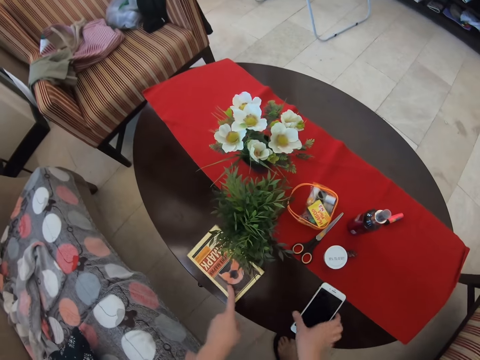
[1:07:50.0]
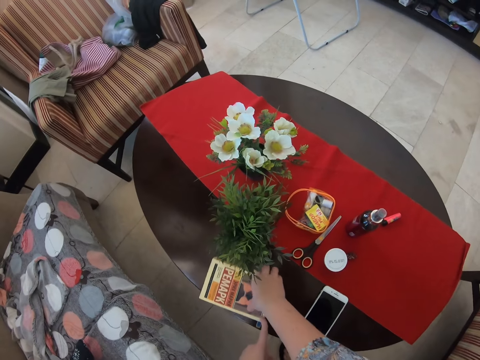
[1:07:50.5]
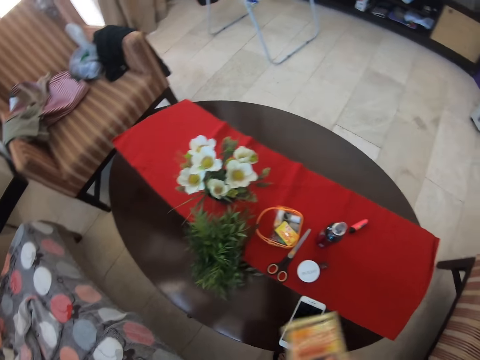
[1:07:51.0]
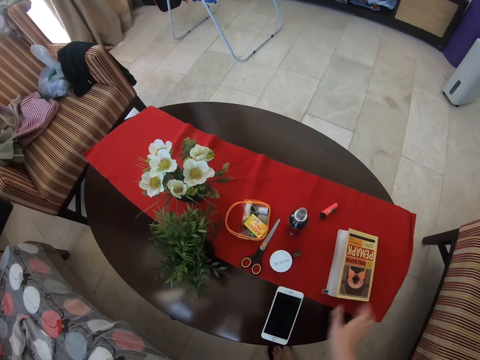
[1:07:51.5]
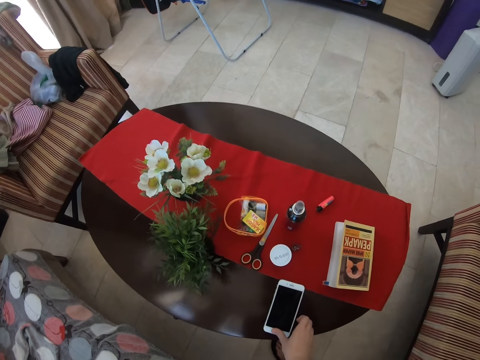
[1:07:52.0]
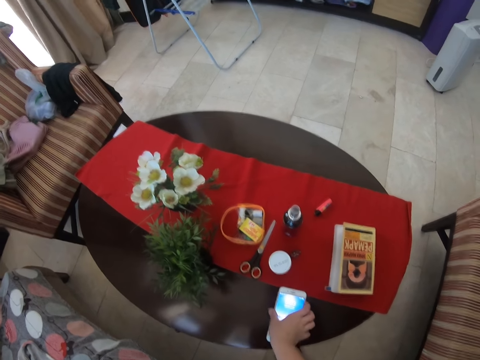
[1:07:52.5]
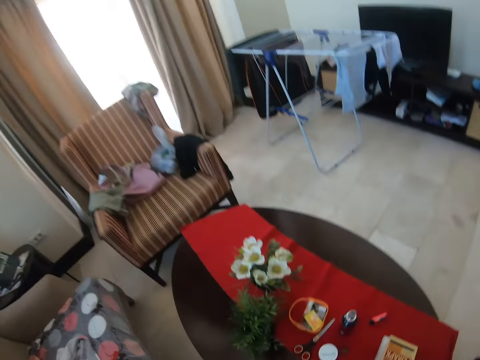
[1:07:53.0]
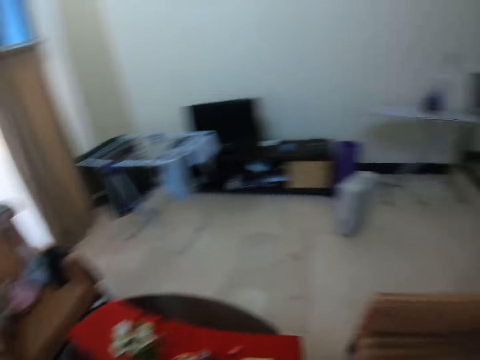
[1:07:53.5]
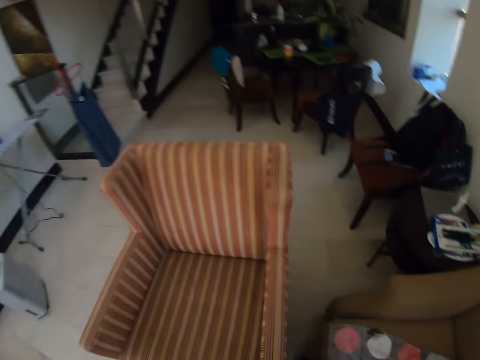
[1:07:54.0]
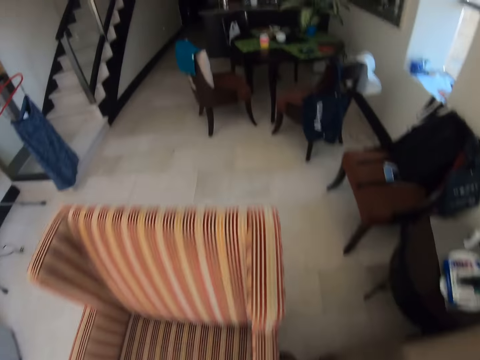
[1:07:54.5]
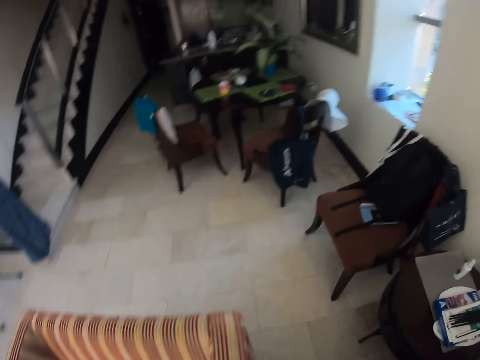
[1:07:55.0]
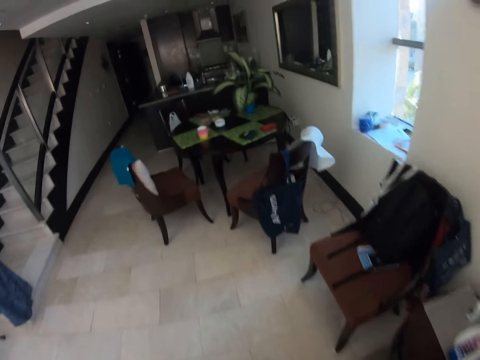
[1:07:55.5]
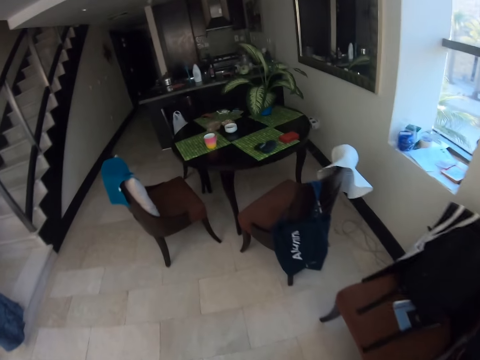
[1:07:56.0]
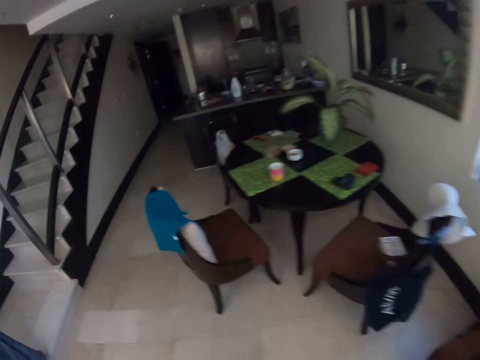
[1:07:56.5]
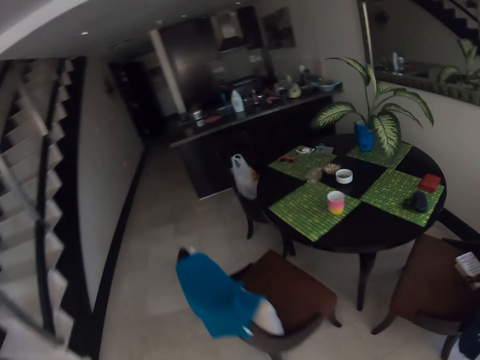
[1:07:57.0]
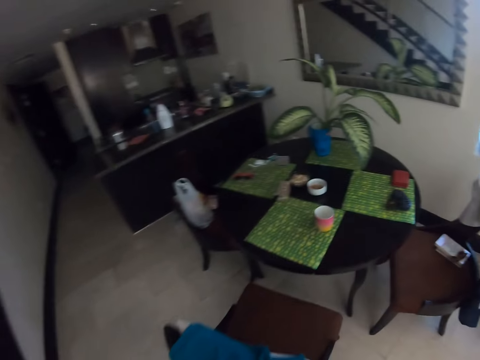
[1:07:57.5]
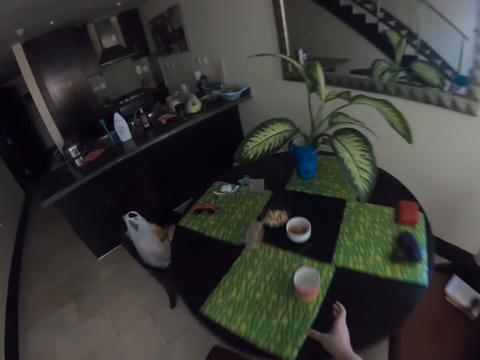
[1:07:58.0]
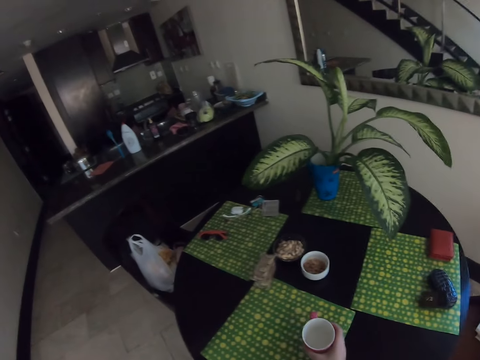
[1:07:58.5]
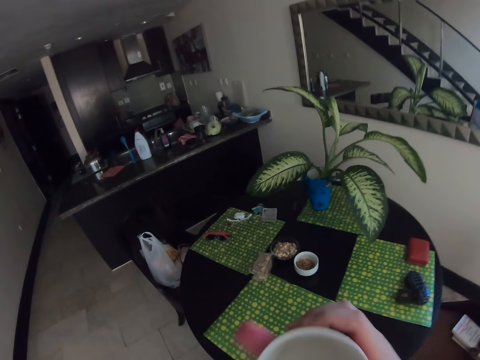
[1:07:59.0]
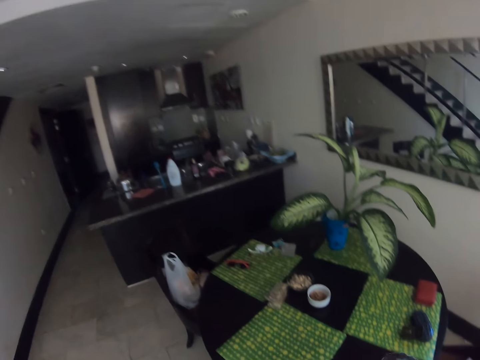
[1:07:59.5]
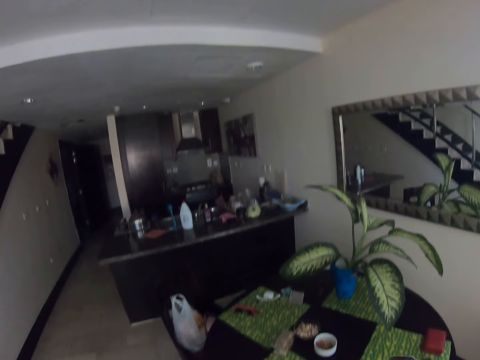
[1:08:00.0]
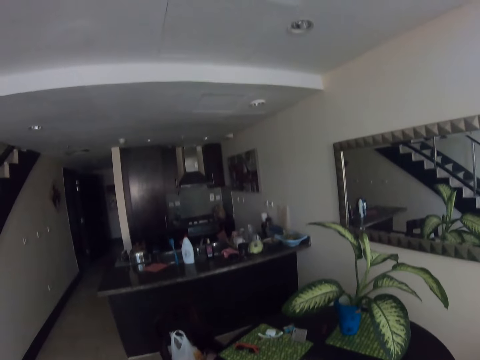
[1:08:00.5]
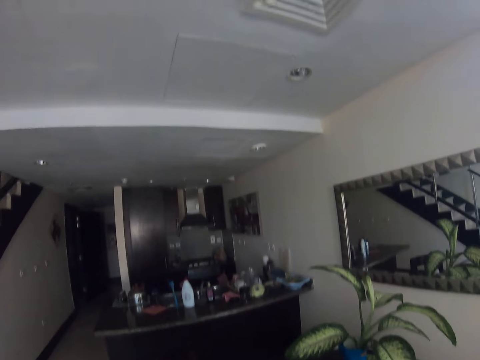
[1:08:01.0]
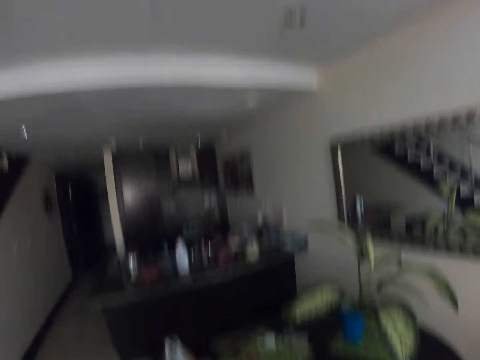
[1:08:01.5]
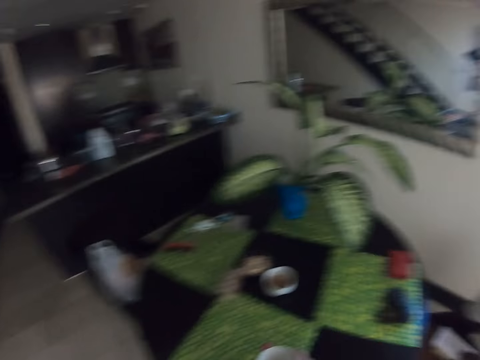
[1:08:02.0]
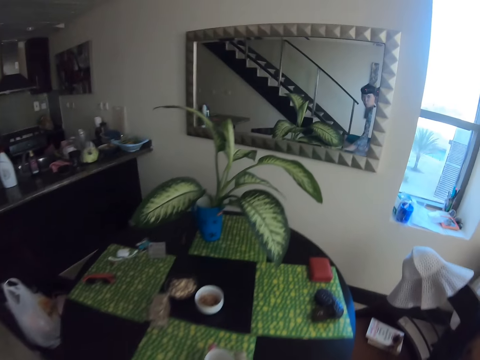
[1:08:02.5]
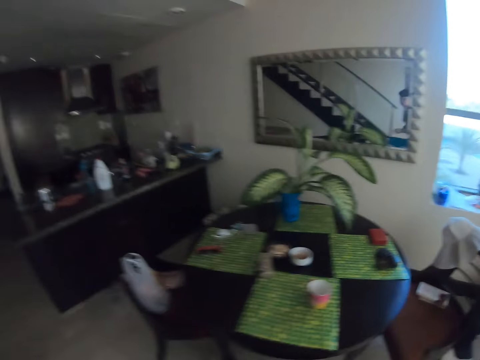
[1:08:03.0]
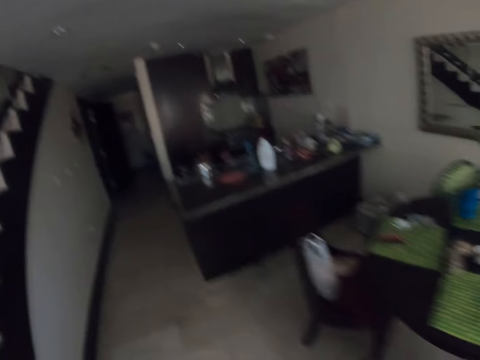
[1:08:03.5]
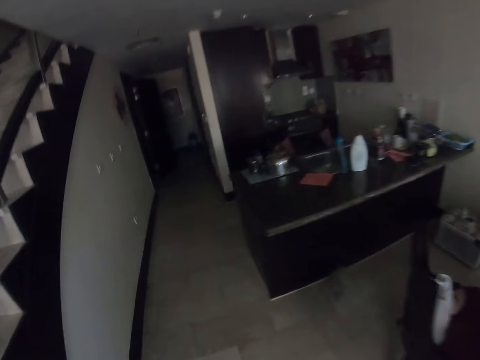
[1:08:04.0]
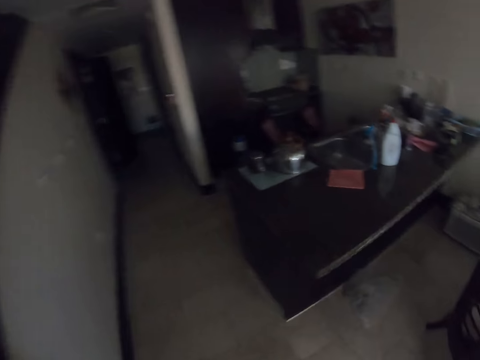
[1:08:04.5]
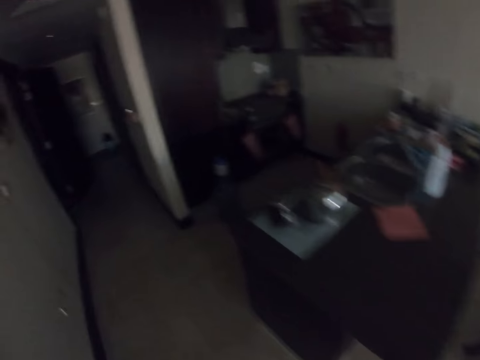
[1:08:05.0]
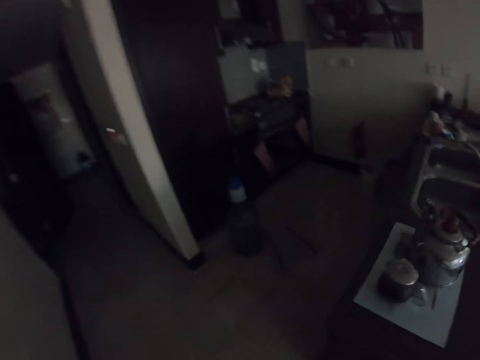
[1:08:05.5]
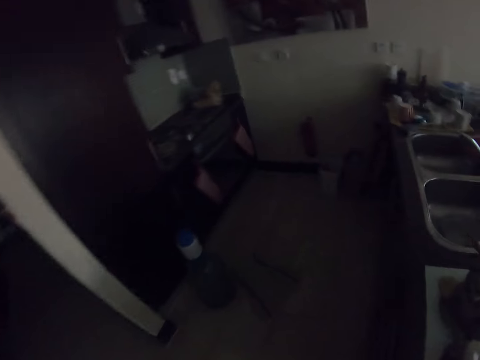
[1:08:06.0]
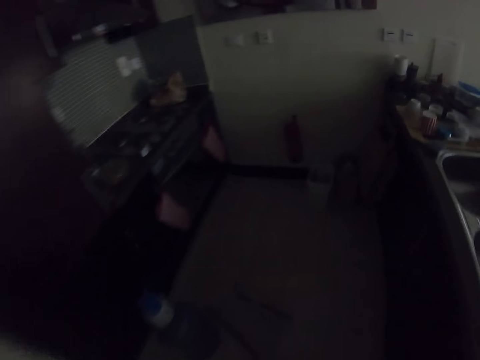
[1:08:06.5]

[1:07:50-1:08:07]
The camera wearer picks up a book on the table. They put the book on the table. They pick up her phone on the table. They are browsing. They walk on the floor. They pick up a cup on the table. They drink water in the cup. They put the cup on the table. They walk on the floor.

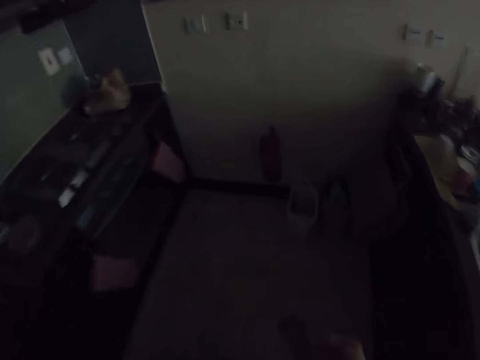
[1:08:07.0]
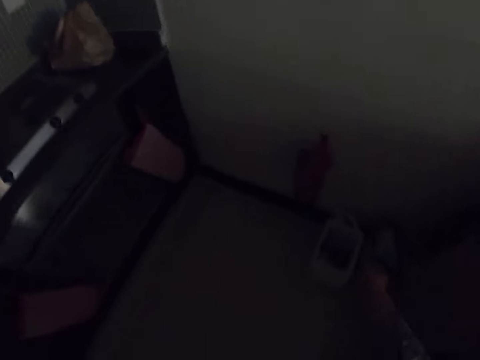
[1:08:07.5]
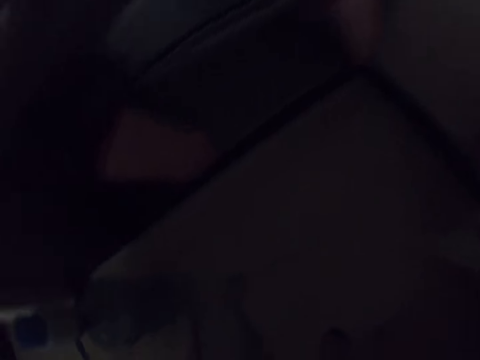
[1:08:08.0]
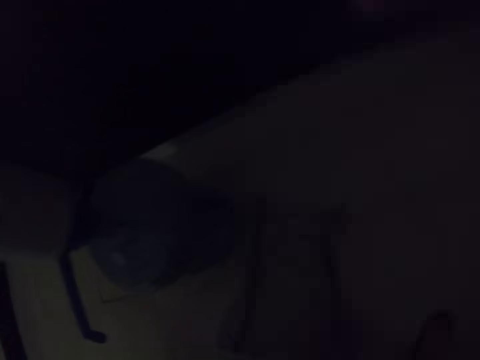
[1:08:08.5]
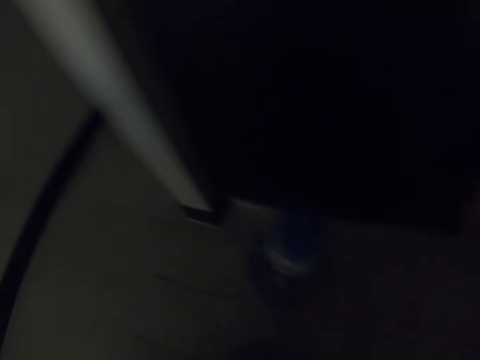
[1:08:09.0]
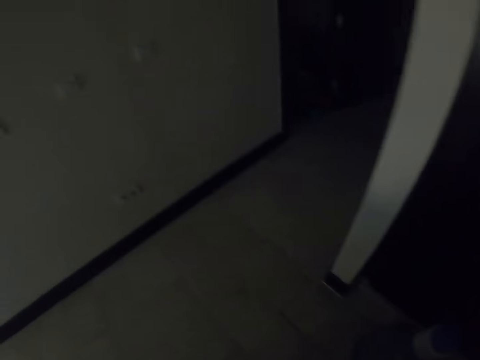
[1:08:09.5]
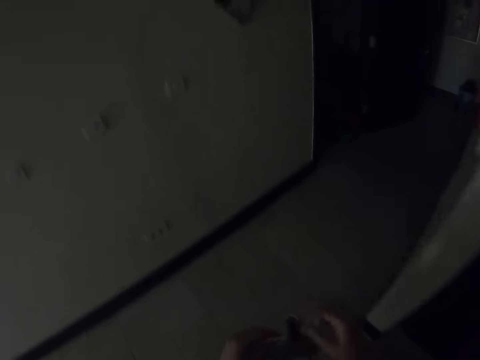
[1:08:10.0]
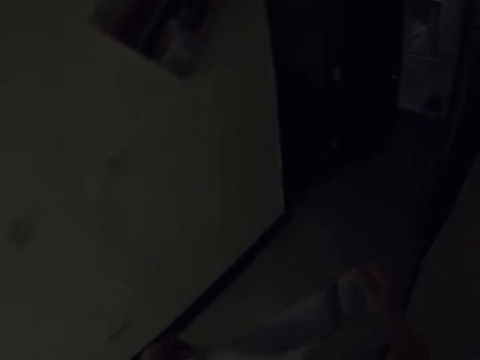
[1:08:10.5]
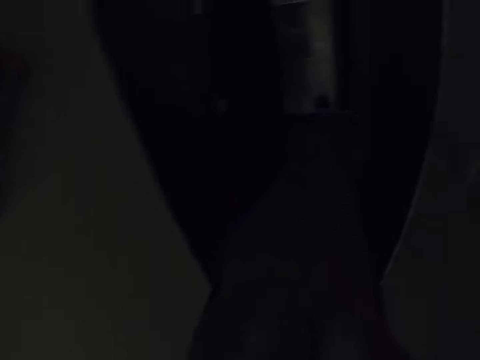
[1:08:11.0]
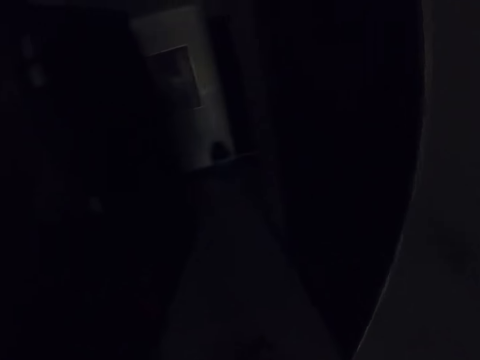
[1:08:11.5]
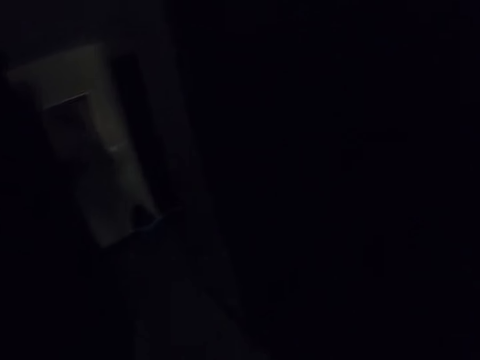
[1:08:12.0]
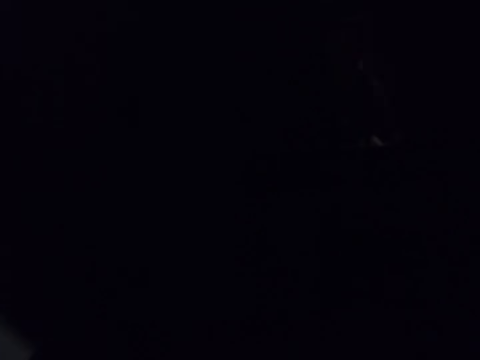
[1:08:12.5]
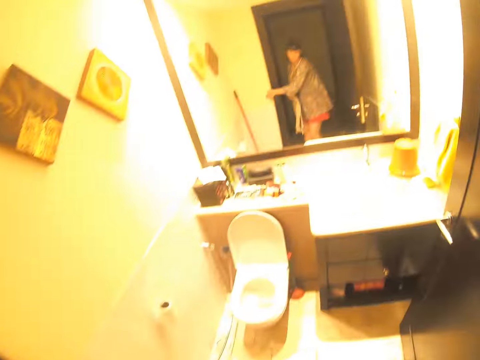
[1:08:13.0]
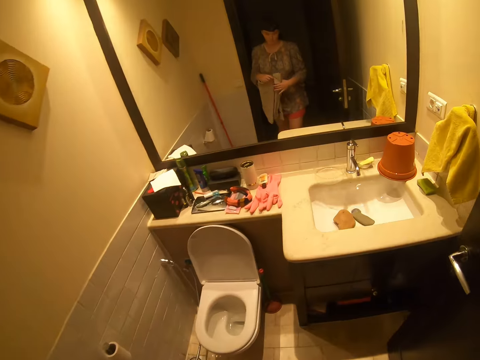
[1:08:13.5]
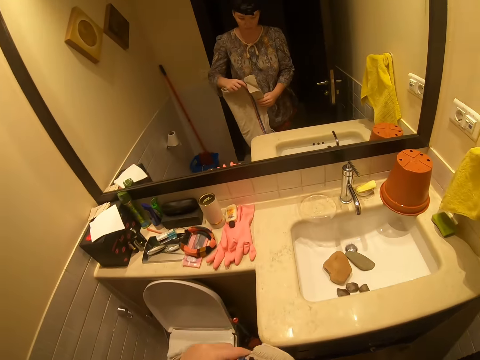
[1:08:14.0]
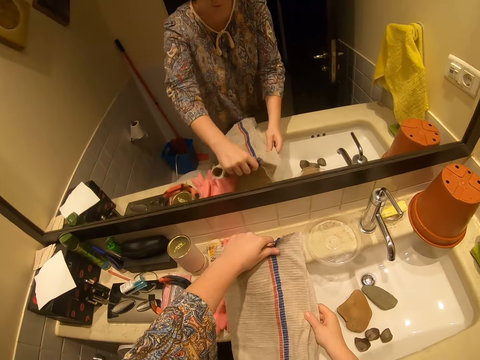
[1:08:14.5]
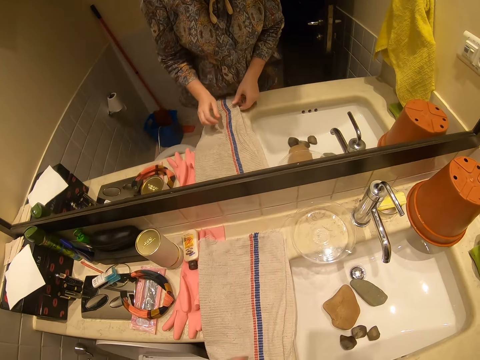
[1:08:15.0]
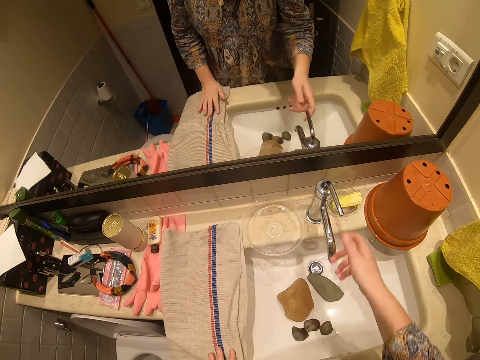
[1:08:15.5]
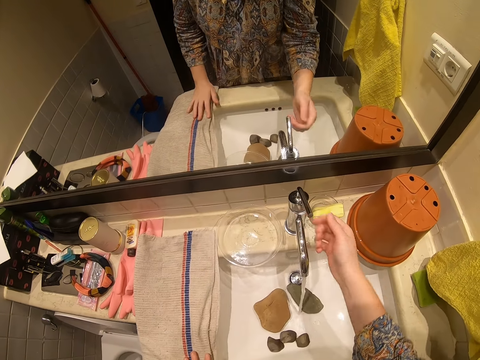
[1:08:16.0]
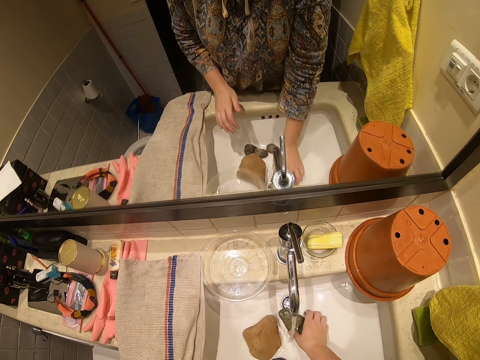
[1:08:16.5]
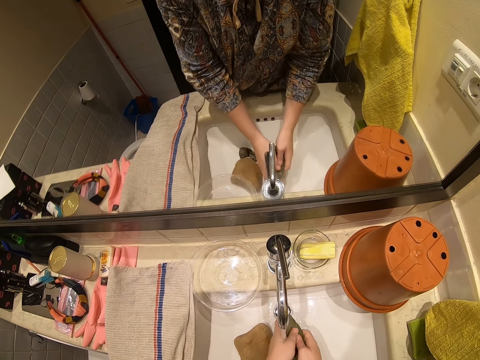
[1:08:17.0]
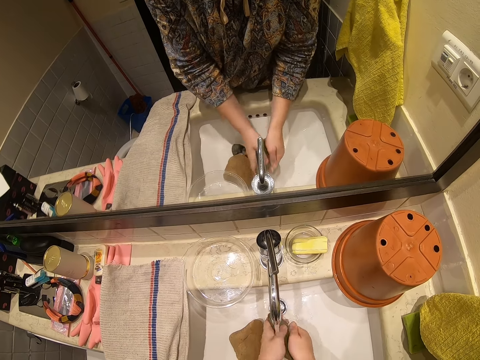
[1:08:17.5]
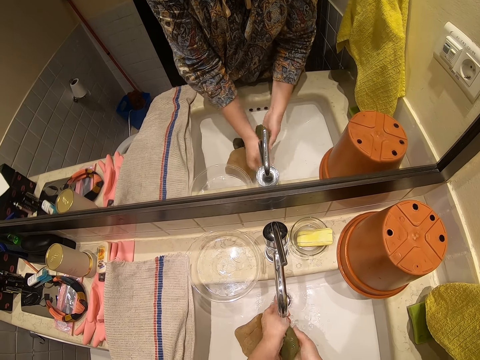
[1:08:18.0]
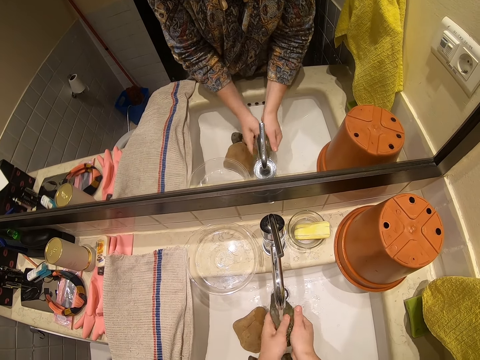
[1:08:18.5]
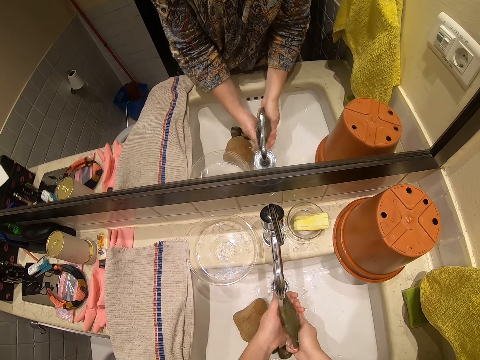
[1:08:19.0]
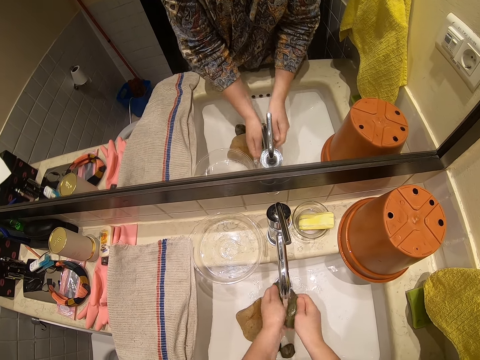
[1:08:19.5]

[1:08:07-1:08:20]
The camera wearer stands on the floor. They walk on the floor. They are switching on lights. They put the towel on the sink. They wash something in the sink.
